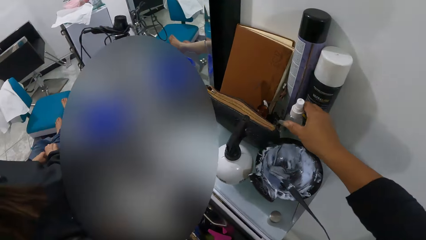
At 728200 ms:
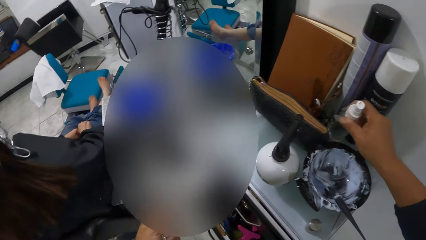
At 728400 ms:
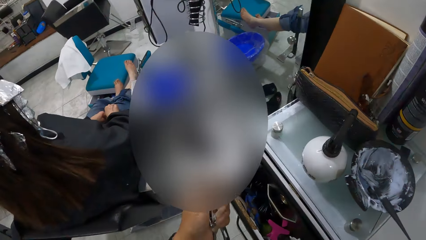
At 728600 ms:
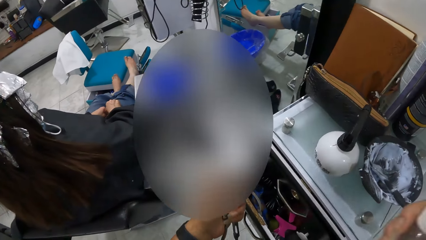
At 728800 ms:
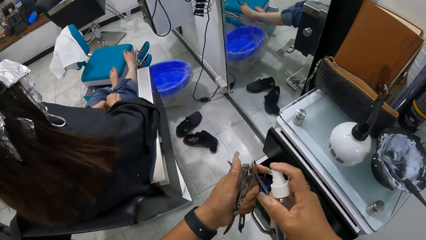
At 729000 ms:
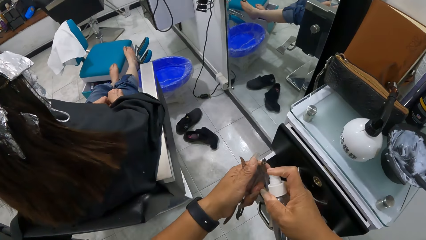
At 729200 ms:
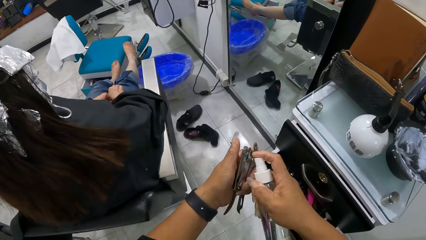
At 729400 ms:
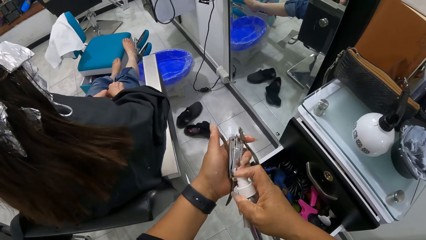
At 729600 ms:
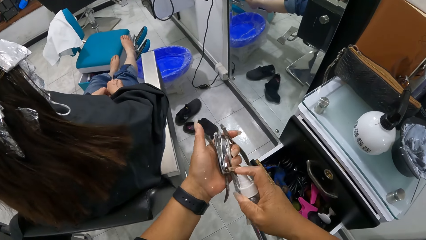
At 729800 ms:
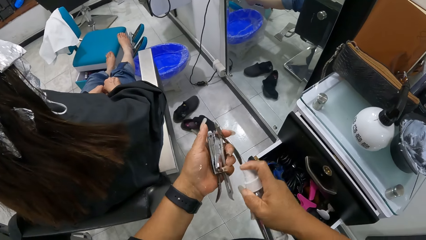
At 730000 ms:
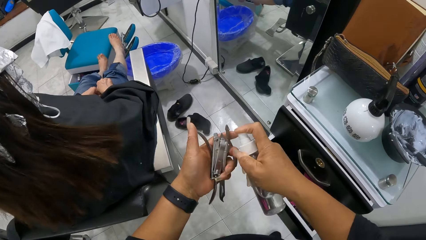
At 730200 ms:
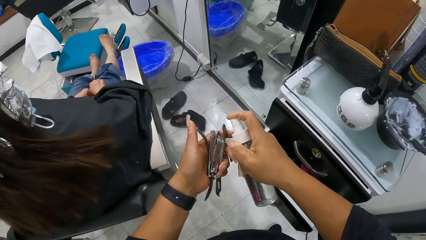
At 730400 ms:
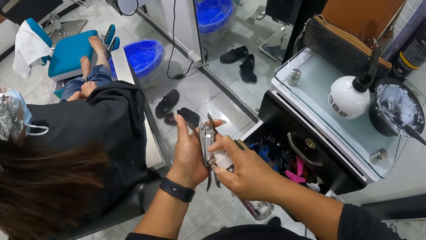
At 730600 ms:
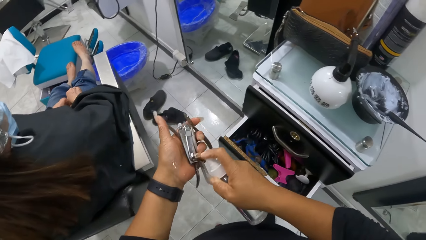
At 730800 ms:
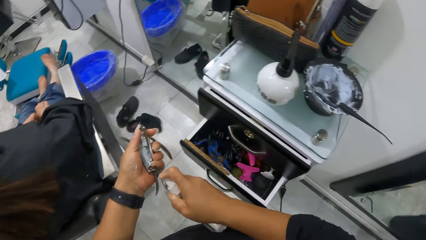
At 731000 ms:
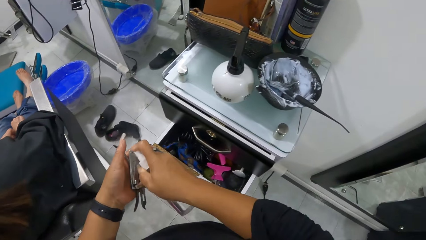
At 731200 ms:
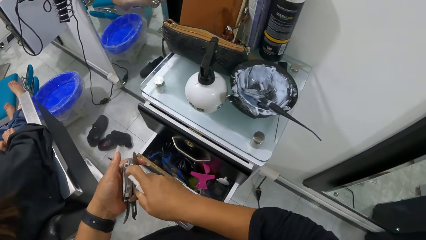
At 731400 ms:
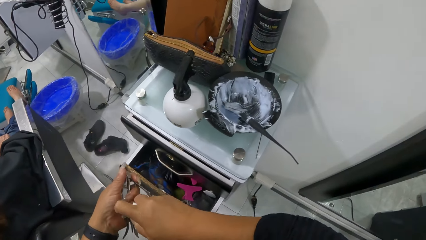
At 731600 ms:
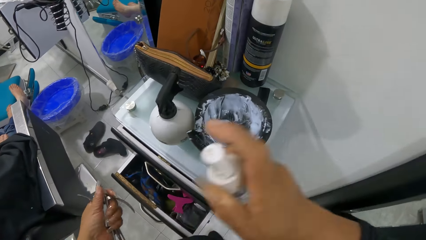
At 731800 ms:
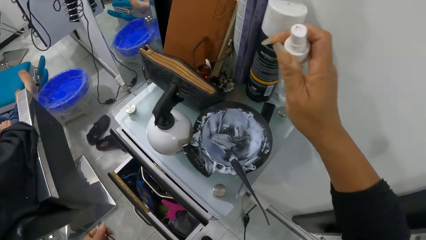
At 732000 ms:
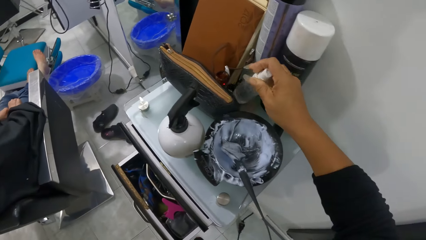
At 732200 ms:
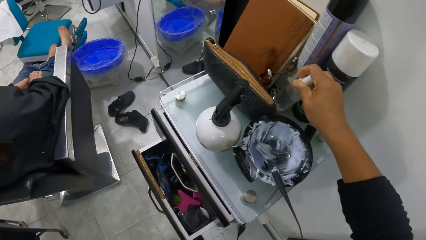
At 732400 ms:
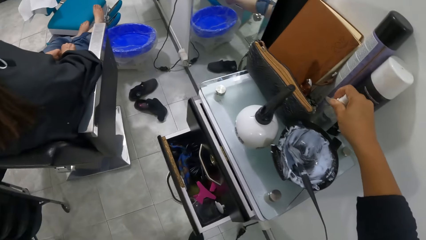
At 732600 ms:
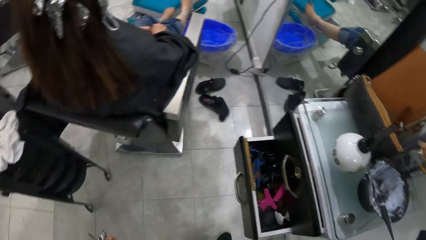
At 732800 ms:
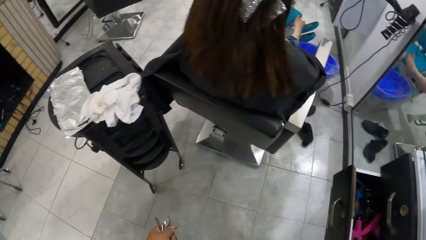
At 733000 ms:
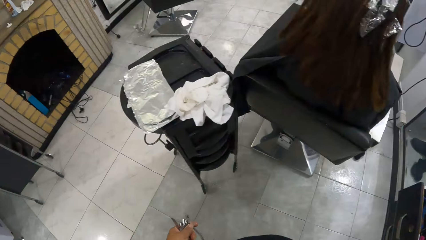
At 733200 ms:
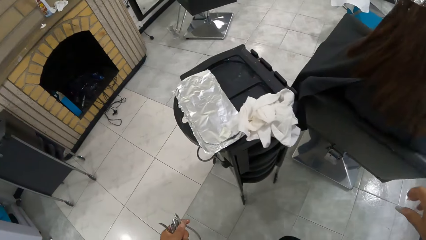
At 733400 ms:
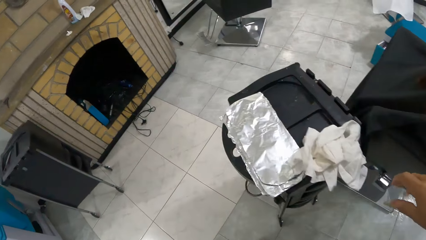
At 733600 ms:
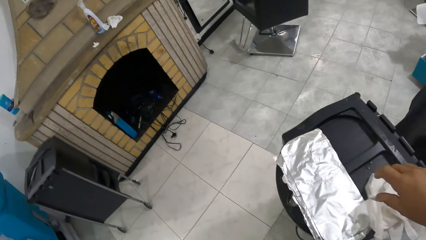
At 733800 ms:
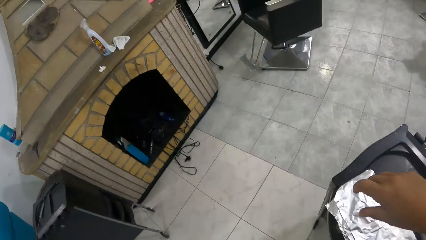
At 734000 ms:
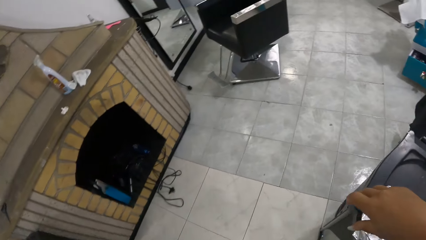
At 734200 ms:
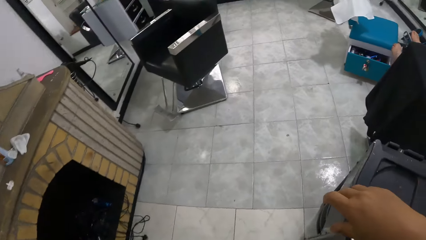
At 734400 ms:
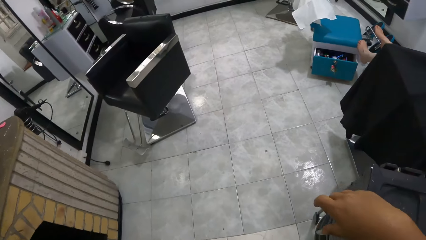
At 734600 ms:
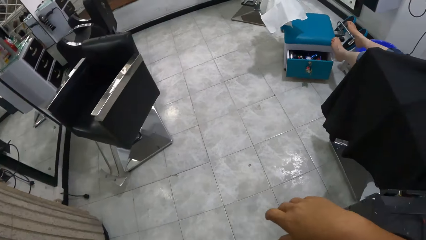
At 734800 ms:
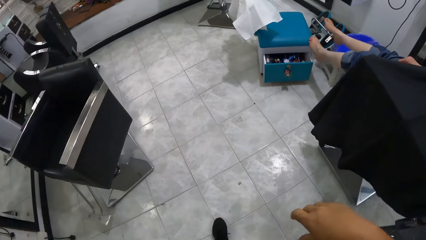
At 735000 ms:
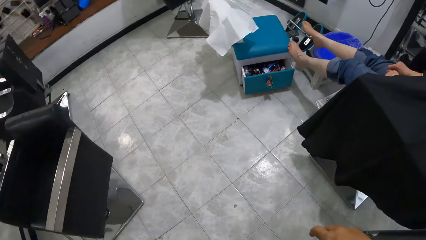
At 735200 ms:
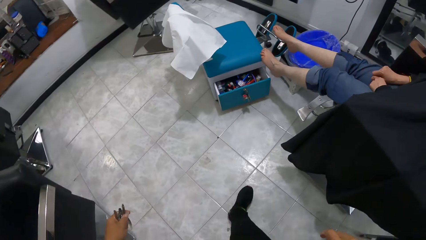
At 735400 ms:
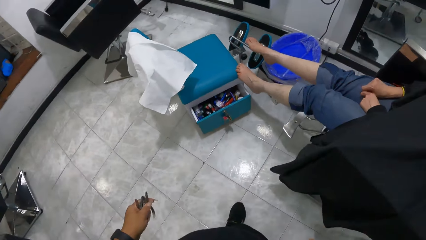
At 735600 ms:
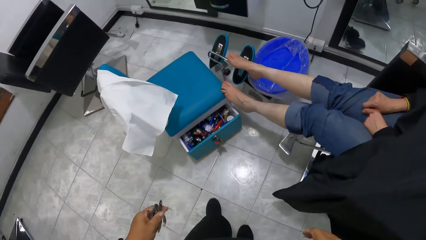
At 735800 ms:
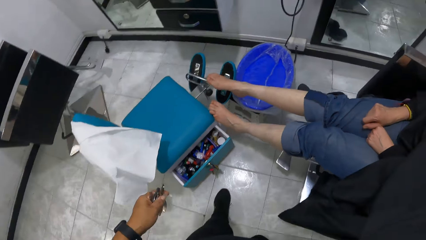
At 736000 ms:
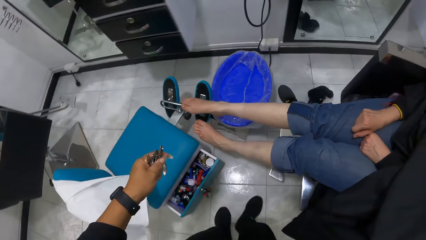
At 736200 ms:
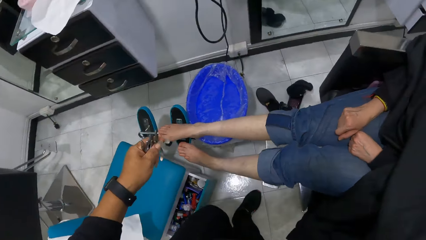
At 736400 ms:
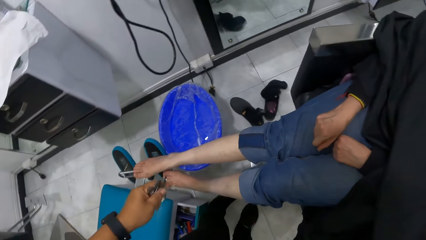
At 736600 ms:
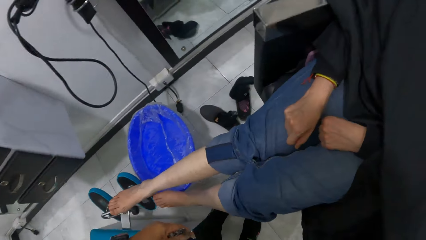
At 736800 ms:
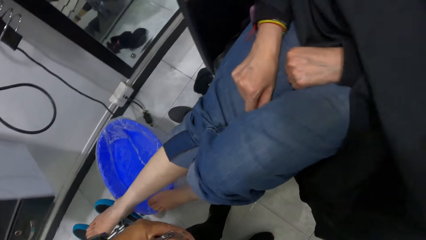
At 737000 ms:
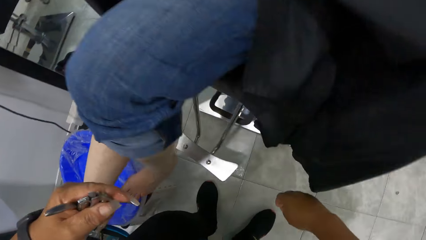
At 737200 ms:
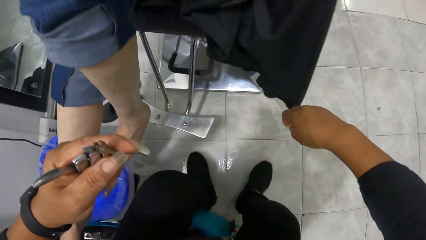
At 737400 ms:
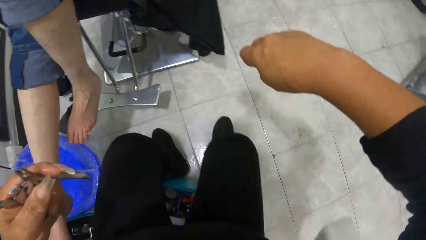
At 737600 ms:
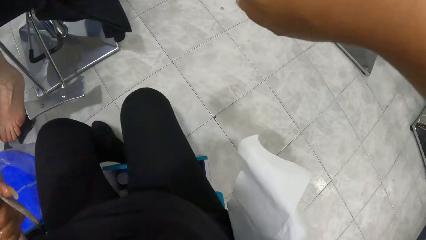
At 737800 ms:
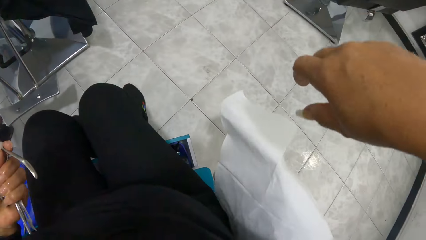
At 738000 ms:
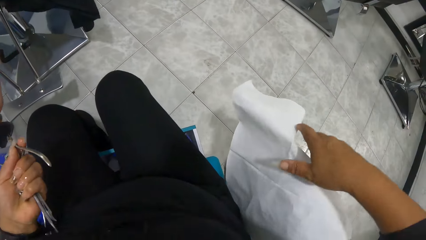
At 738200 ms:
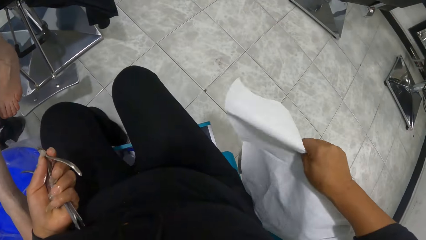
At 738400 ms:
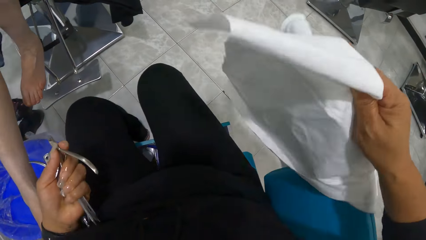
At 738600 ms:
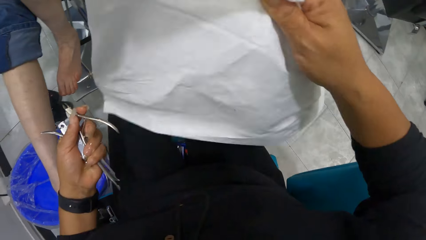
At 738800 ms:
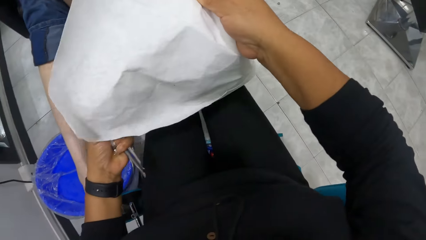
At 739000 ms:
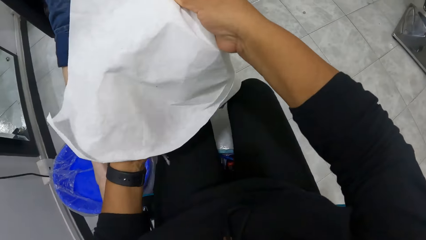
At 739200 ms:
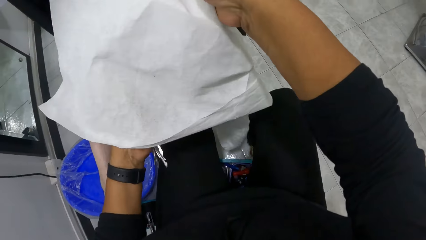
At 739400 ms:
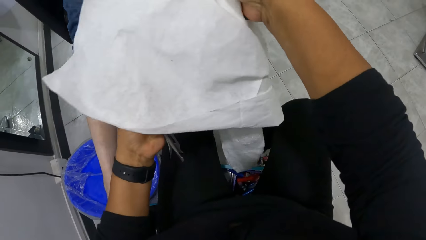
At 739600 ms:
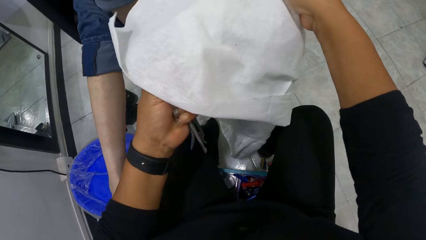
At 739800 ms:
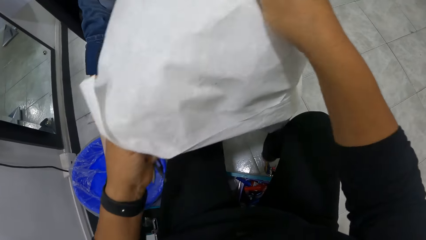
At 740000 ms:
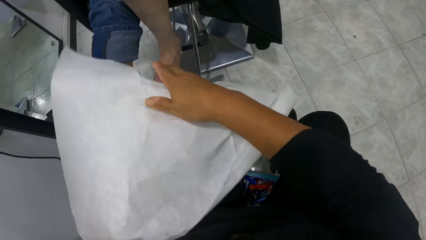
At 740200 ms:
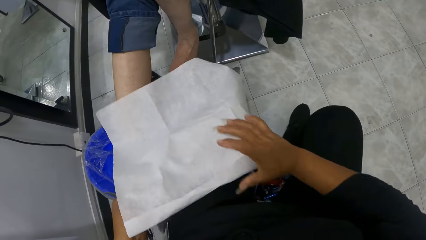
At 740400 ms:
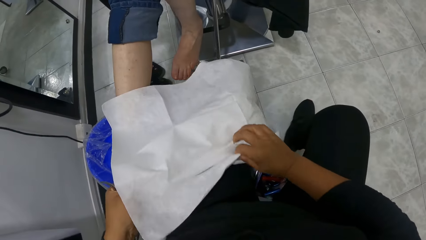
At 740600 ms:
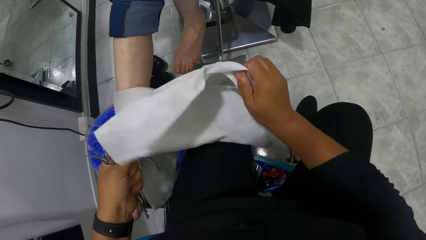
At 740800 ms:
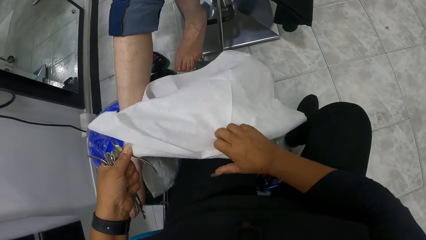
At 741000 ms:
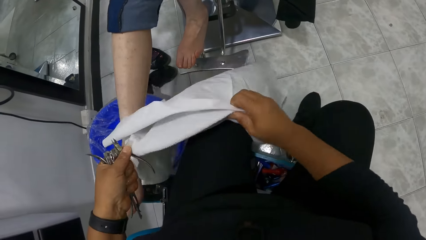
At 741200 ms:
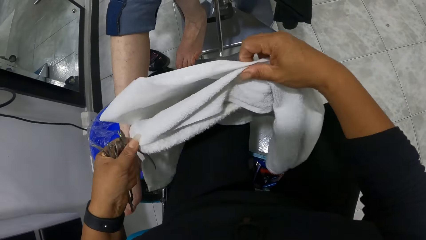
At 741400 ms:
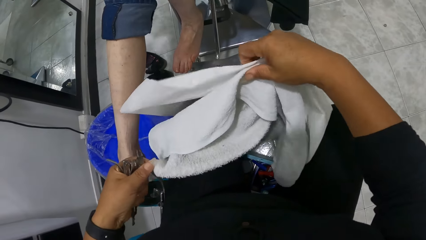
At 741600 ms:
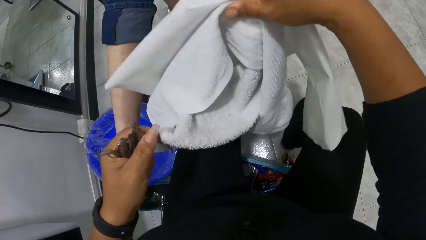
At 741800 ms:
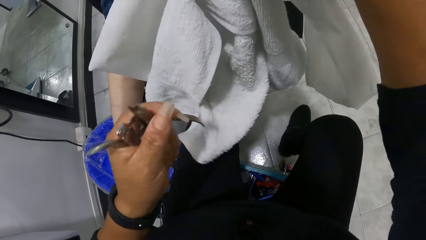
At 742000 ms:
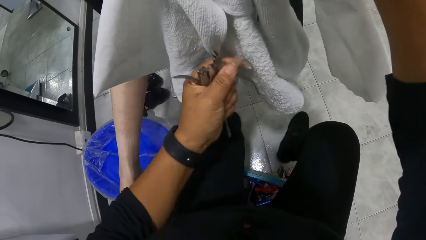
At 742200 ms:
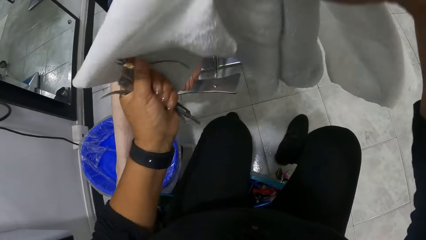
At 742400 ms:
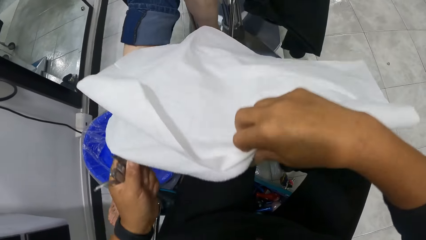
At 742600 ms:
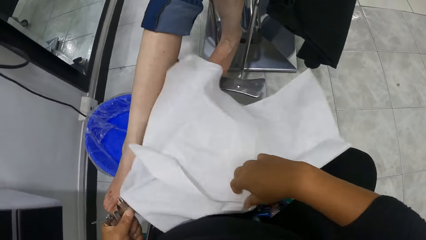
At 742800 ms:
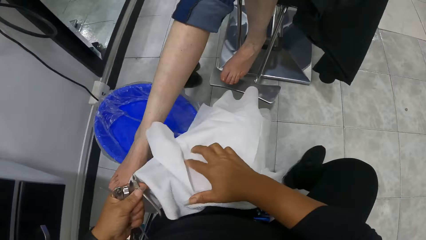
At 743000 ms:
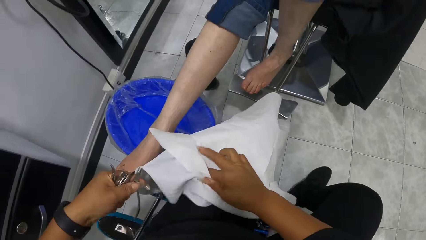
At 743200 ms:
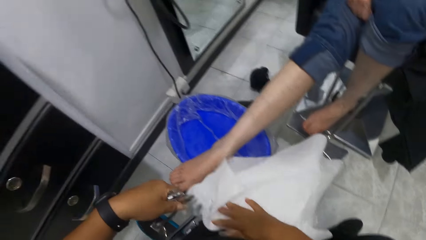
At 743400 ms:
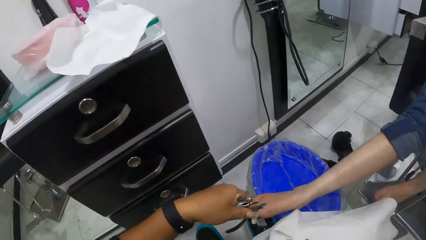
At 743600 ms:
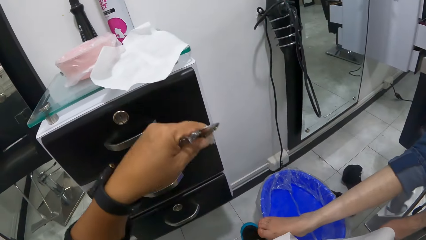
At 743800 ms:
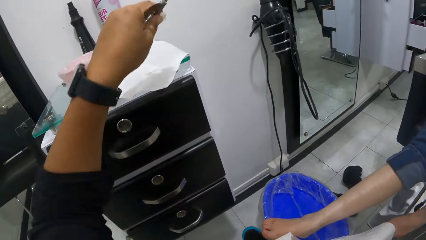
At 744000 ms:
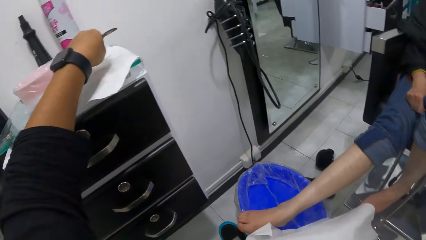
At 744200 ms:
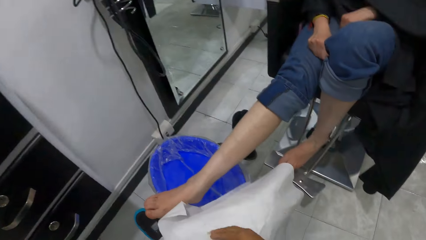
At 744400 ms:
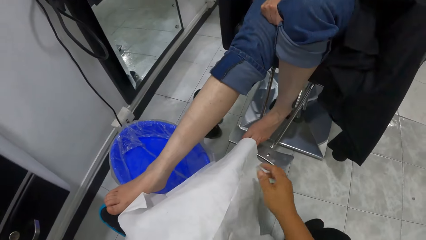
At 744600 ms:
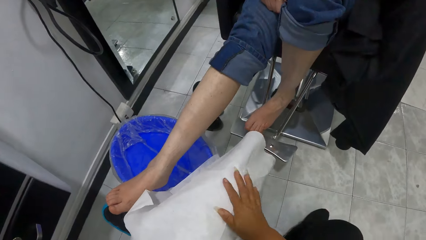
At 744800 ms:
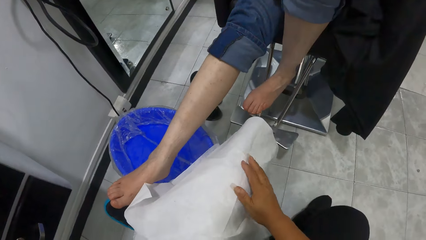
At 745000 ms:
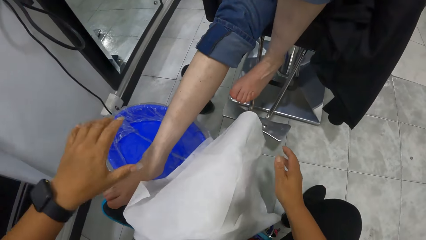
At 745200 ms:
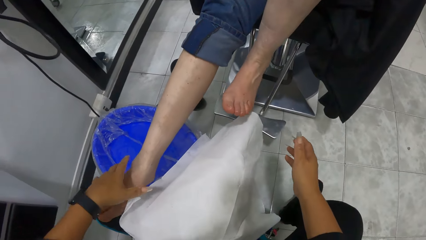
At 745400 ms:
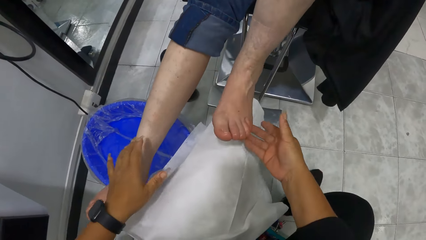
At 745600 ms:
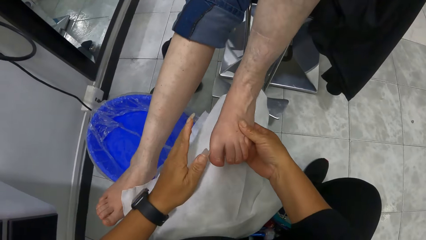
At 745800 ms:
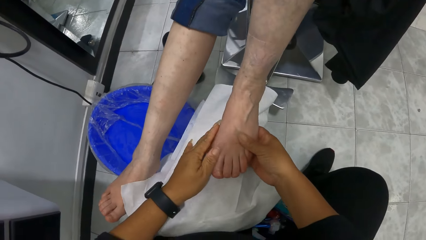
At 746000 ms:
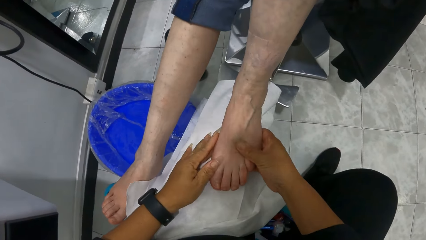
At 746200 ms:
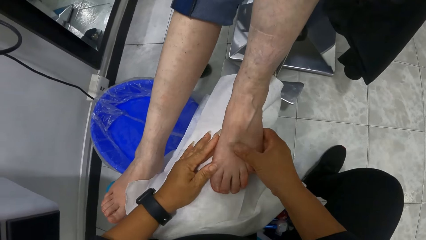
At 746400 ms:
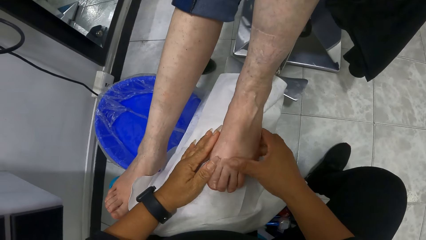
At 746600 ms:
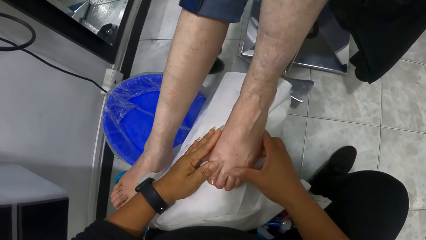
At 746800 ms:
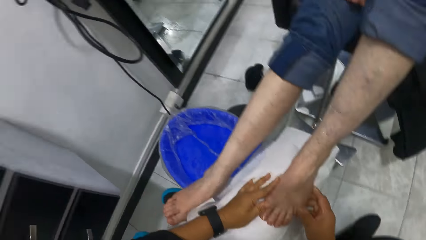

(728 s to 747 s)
The camera wearer picks up a spirit. They spray the tool. They put the spirit on the table. They walk around and sit down. They pick up the towel. They spread the towel on the laps. They put the tools on the table. The client puts the leg on the towel.
